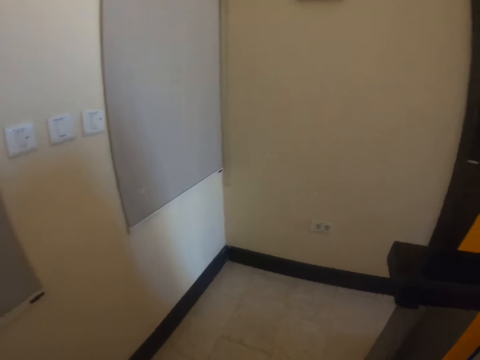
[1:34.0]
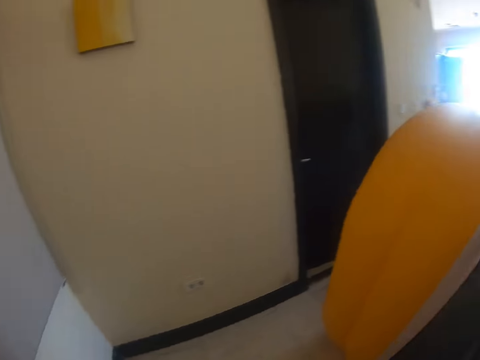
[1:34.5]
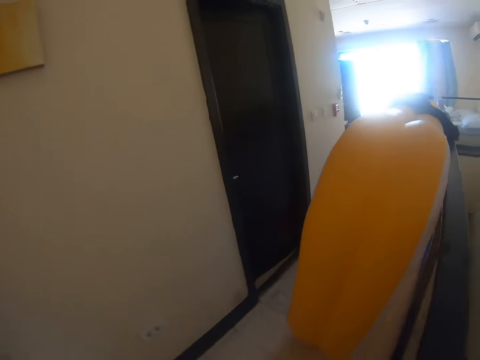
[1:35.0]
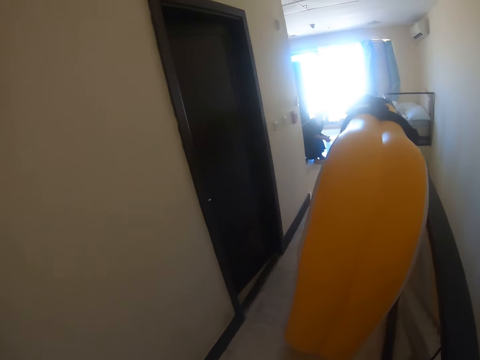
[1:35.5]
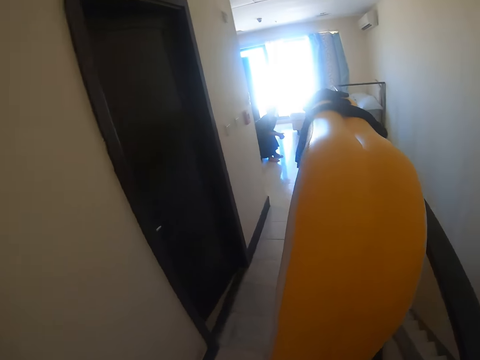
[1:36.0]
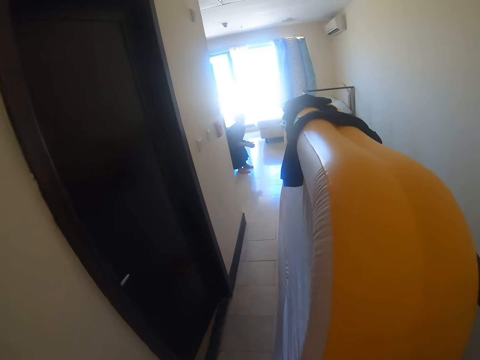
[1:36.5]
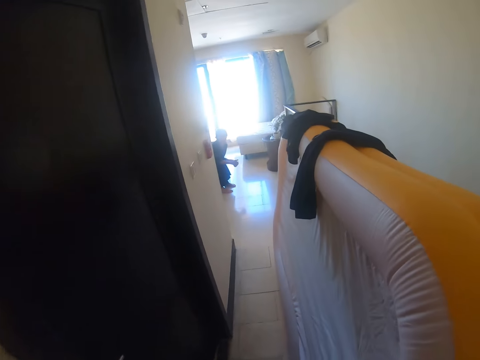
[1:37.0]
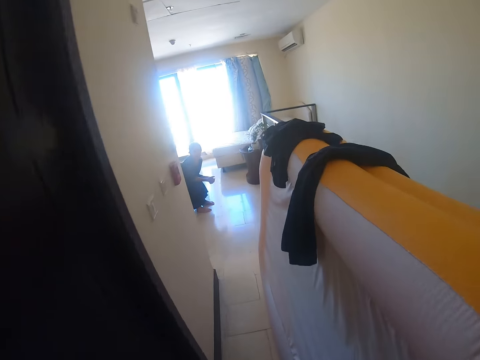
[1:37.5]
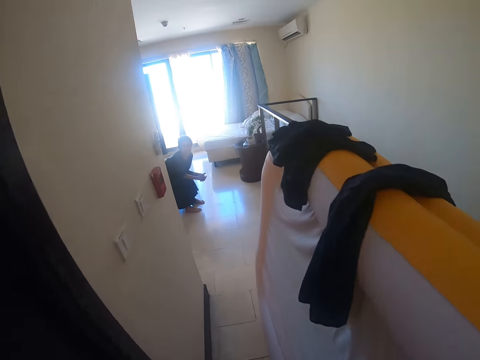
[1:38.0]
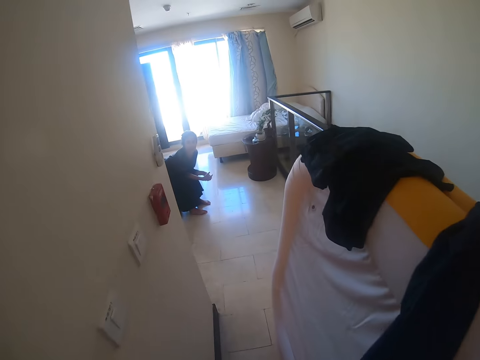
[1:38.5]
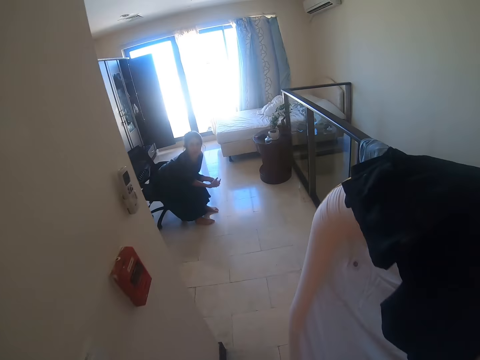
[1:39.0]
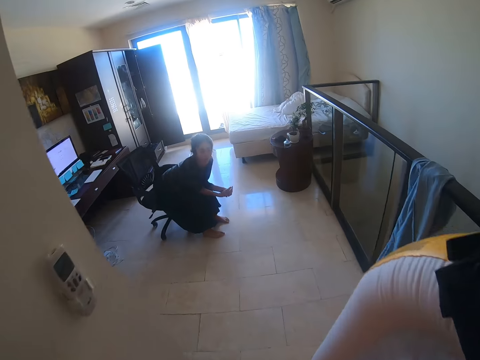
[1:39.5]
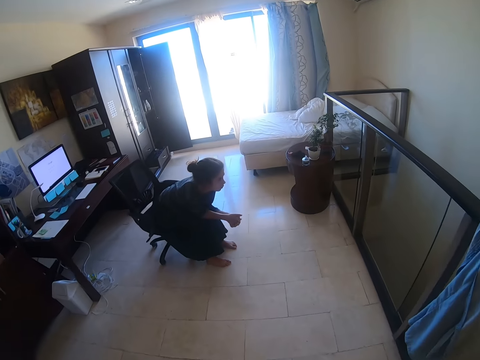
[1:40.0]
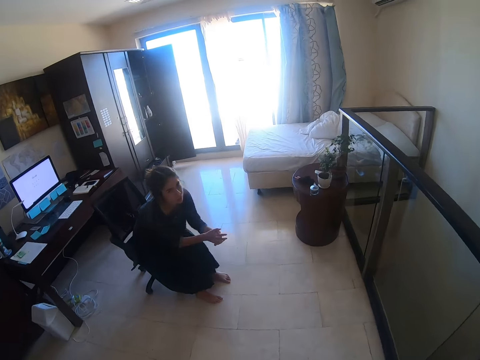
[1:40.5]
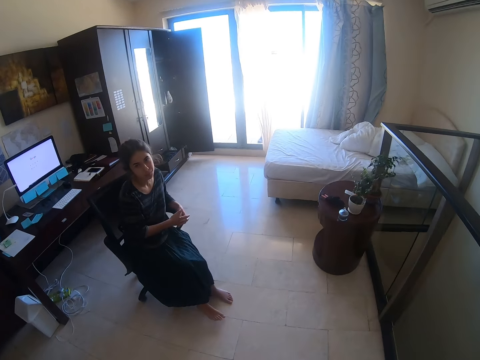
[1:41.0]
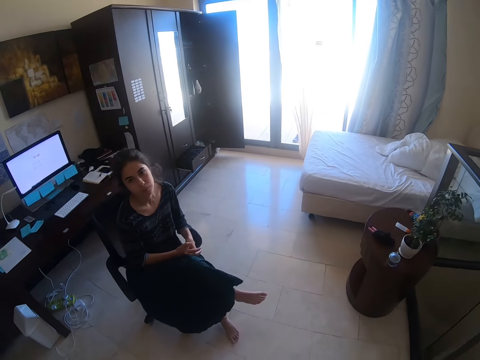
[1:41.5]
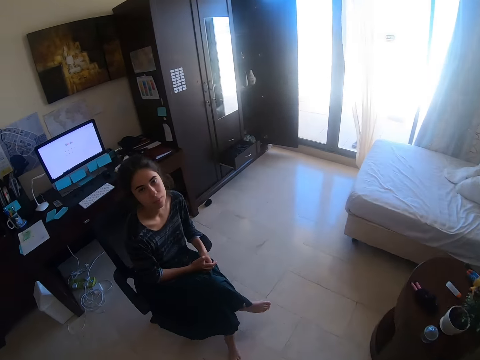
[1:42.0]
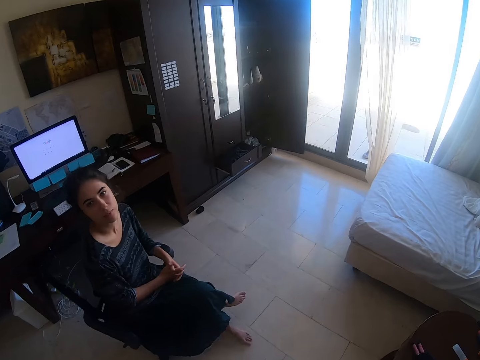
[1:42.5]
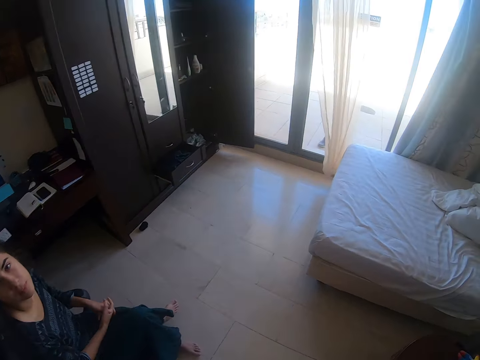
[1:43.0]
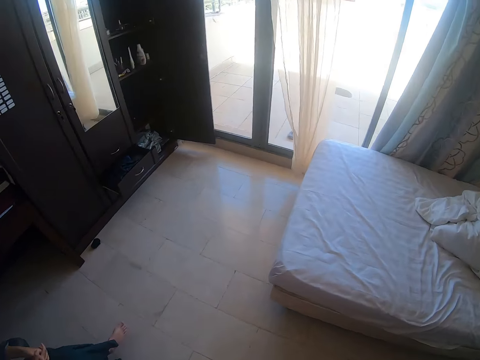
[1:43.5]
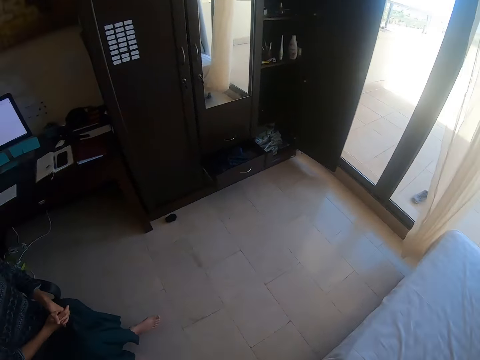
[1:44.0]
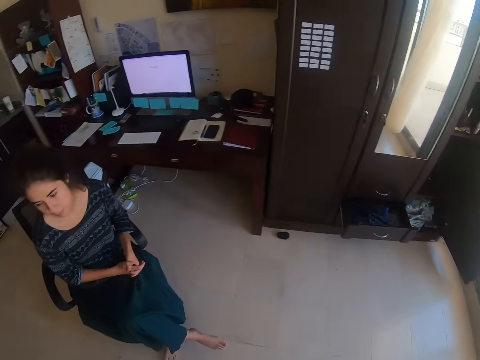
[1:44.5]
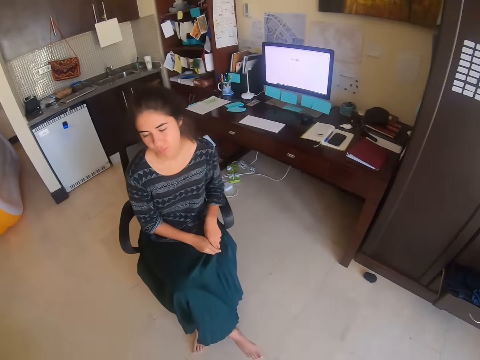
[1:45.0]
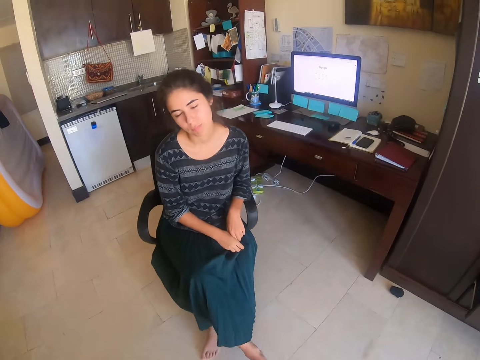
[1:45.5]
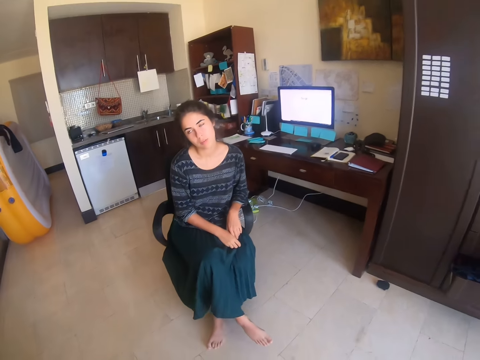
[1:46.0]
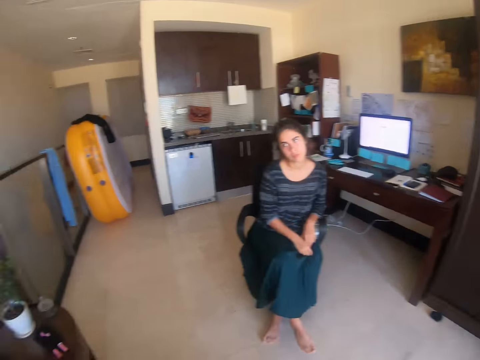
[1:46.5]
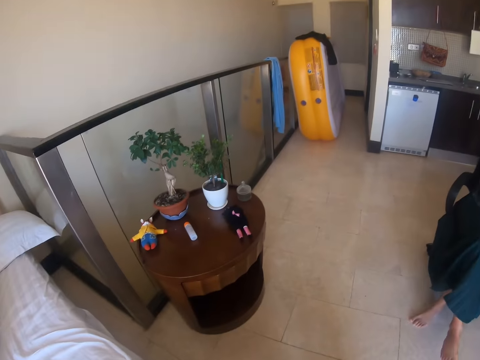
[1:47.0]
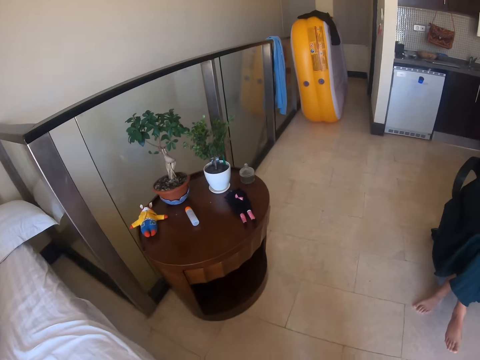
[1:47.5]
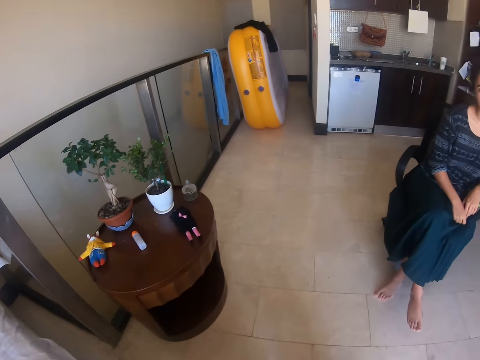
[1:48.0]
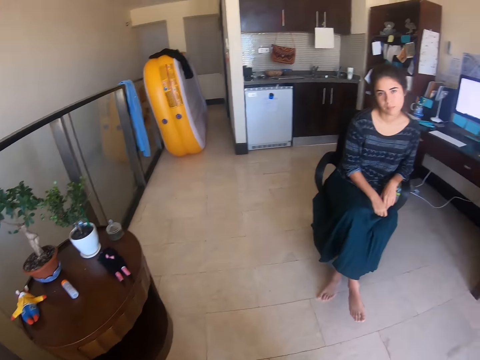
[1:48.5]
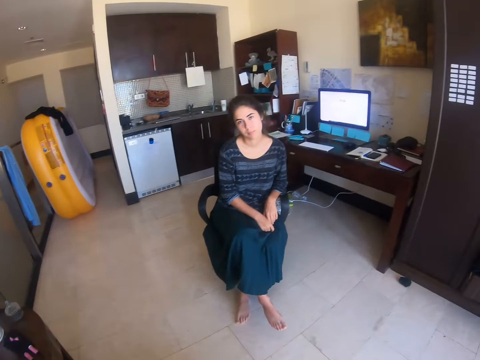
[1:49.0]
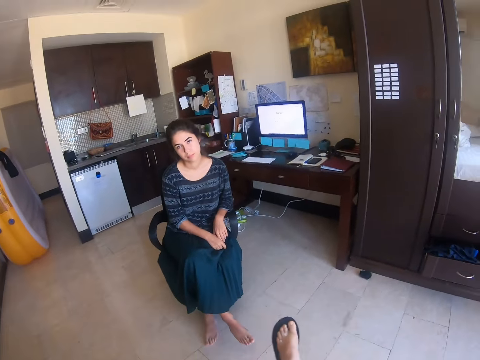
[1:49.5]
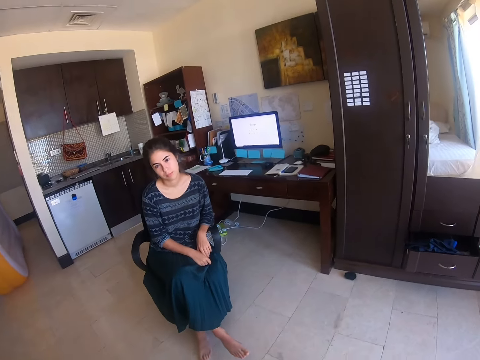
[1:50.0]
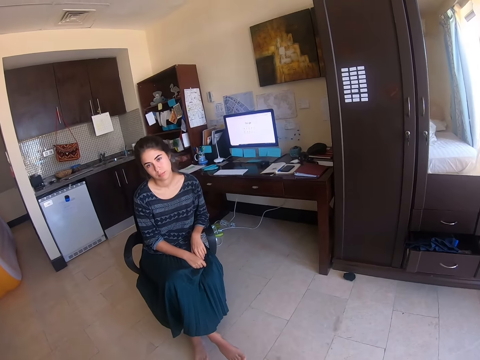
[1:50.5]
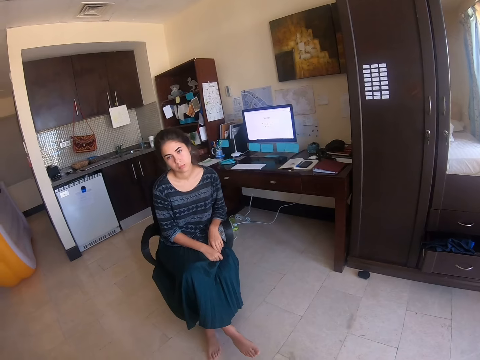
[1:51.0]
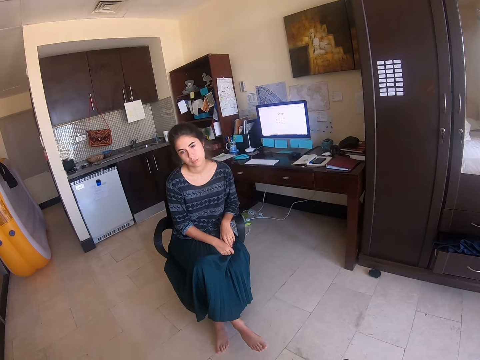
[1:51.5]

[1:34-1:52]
The camera wearer walks in a room. A woman crosses the legs. The camera wearer sits on a bed. They look around.

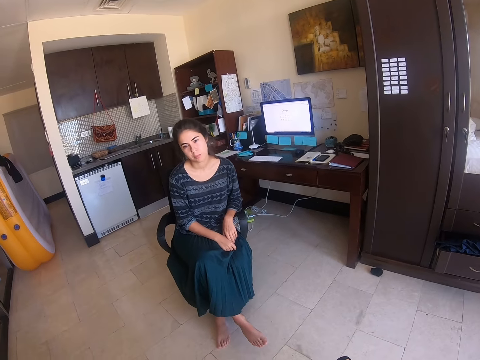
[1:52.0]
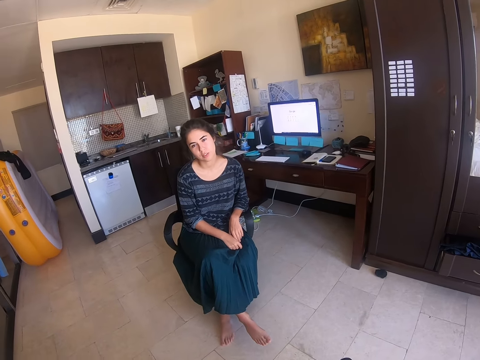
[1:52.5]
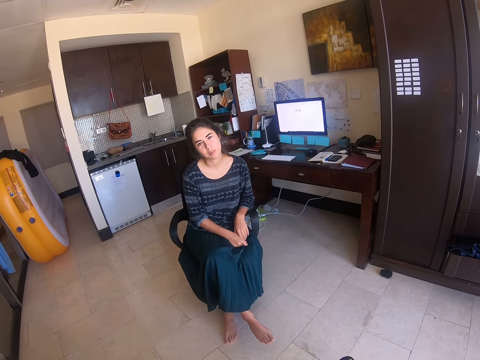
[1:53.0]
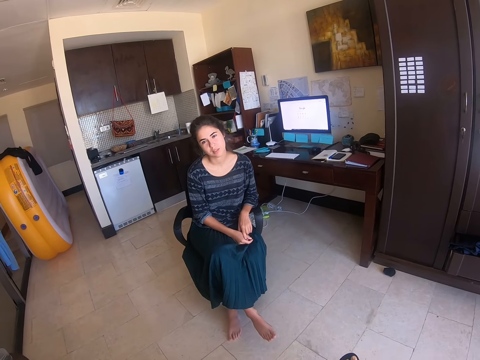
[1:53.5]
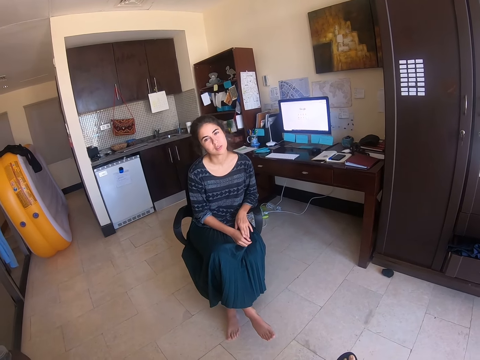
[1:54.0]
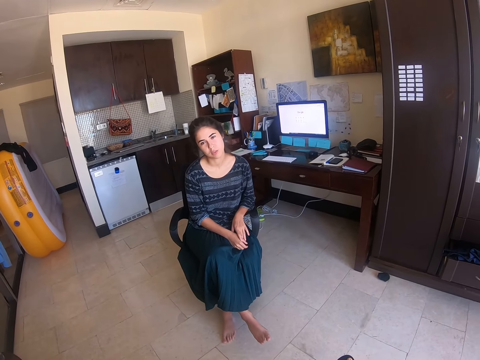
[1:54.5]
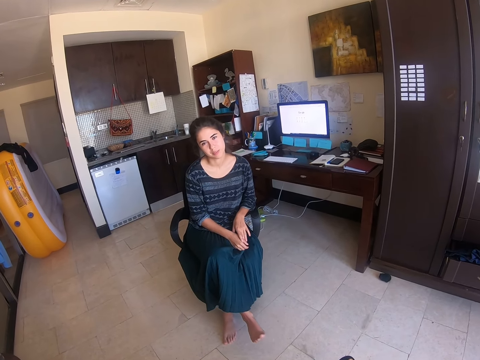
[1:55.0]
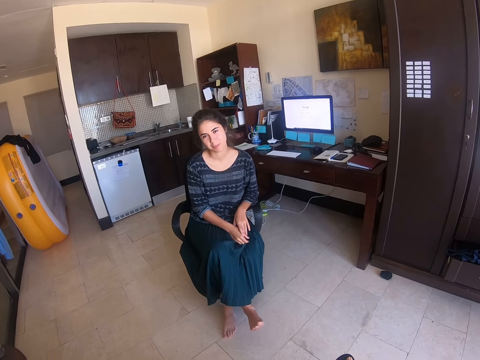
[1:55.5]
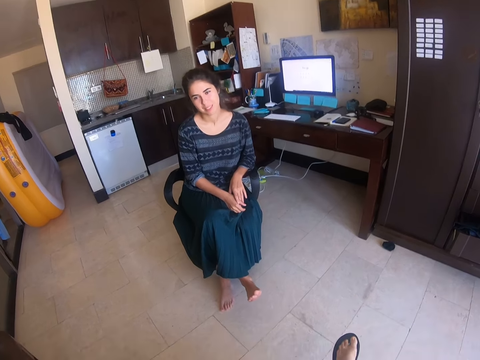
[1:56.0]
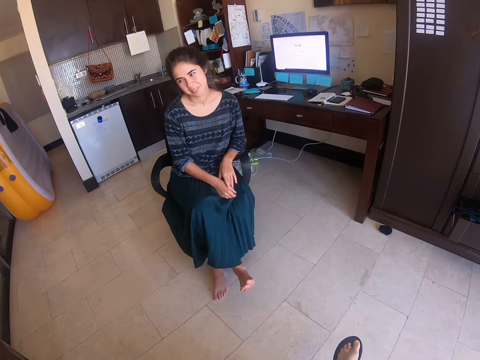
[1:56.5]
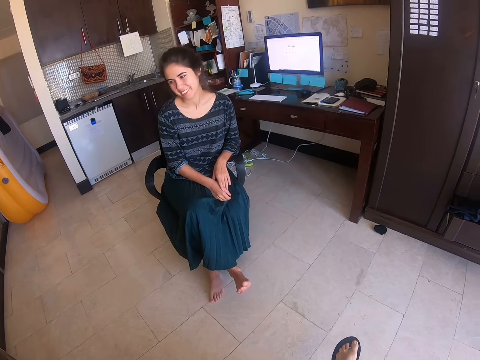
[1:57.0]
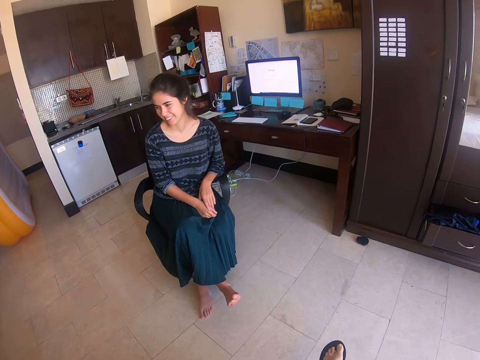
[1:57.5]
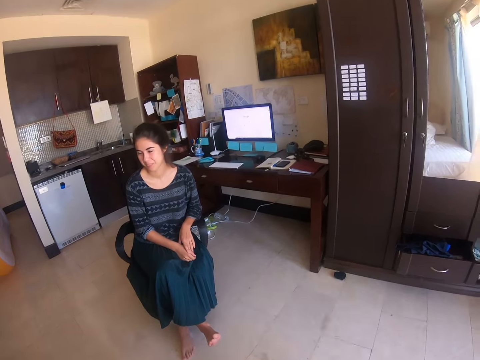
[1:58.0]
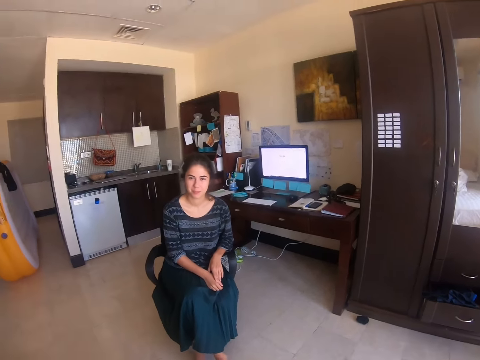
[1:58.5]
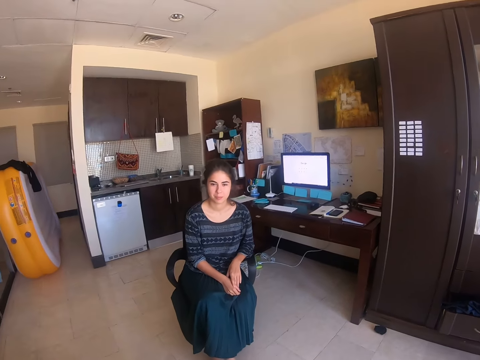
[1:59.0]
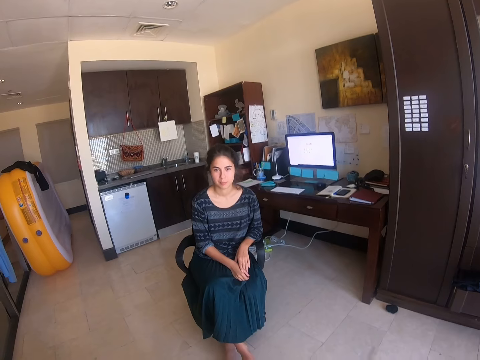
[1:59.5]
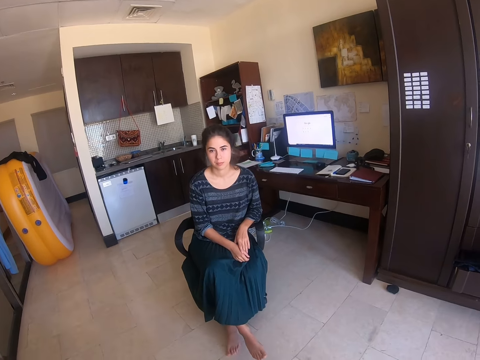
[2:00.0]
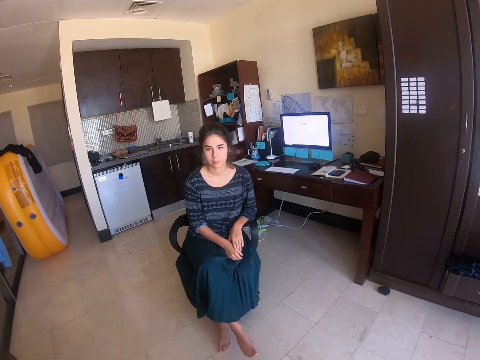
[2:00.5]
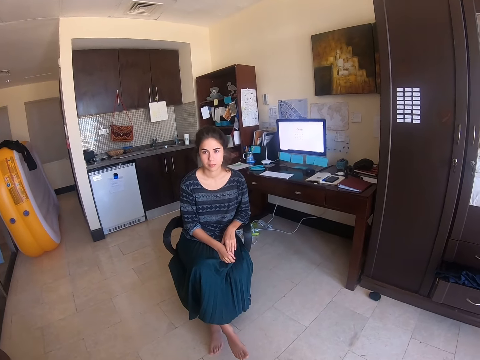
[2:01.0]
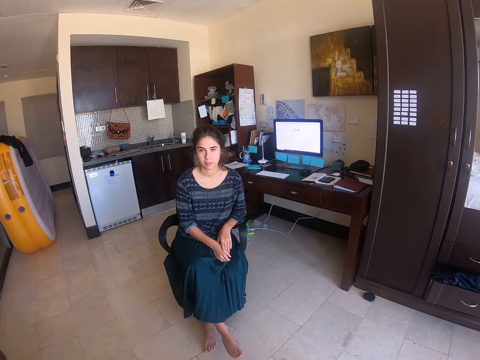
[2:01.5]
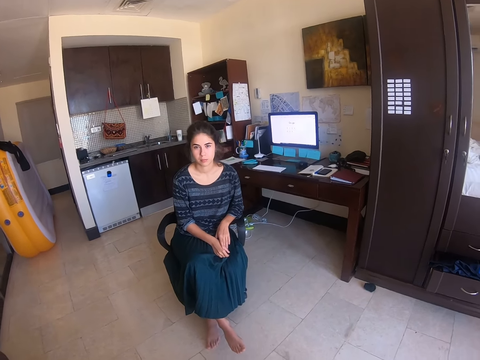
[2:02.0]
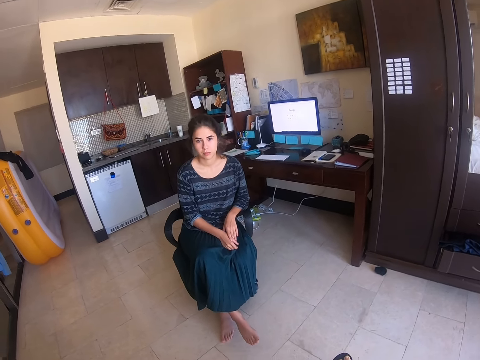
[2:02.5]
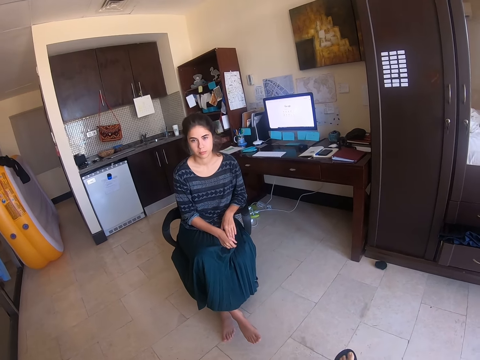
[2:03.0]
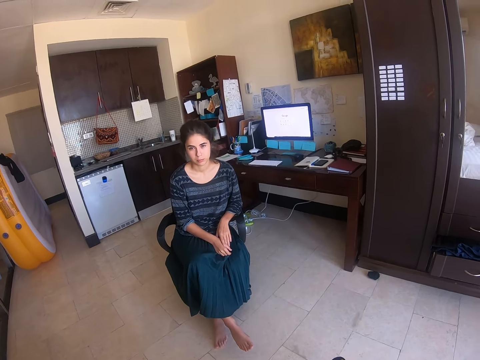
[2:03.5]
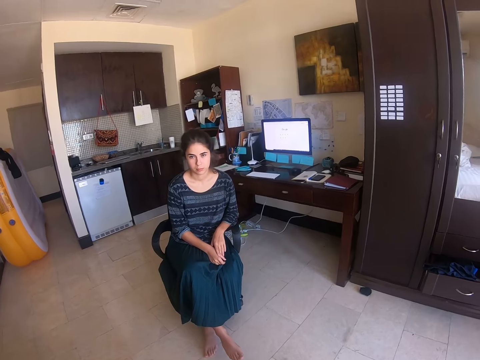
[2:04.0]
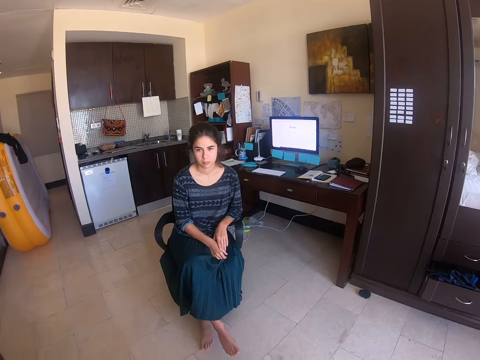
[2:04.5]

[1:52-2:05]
The woman converses to the camera wearer. She nods the head.
